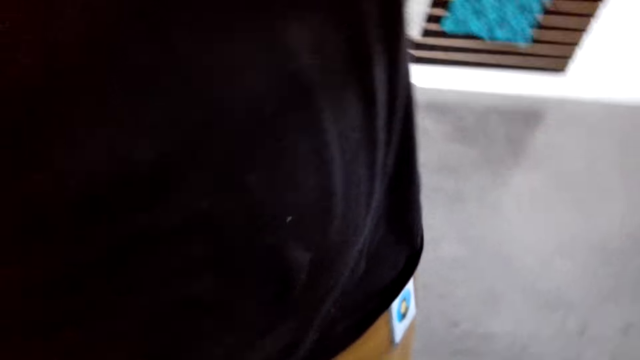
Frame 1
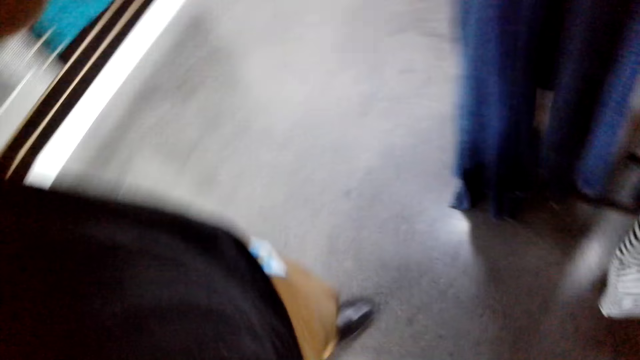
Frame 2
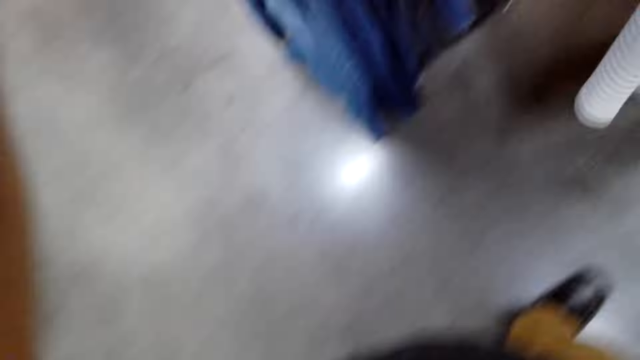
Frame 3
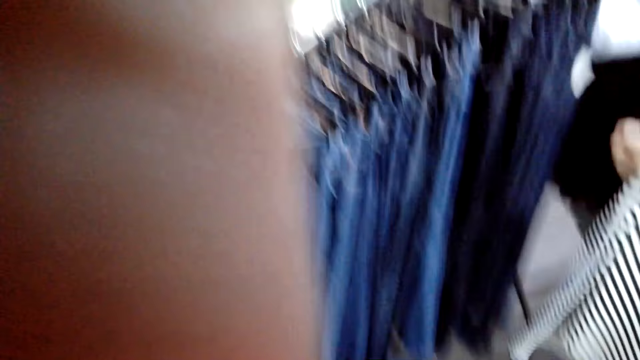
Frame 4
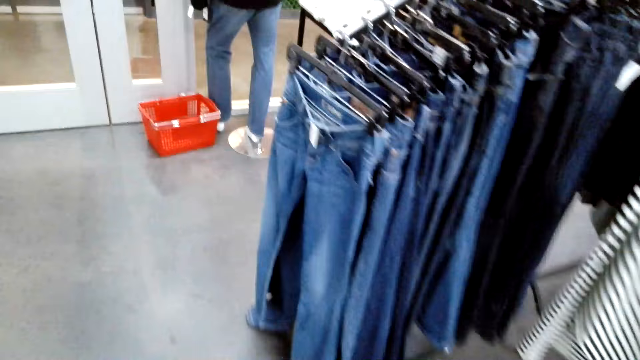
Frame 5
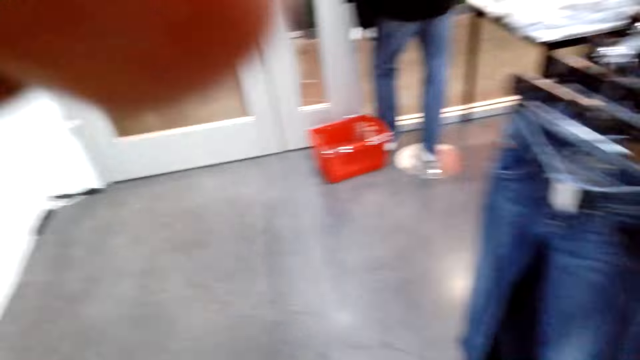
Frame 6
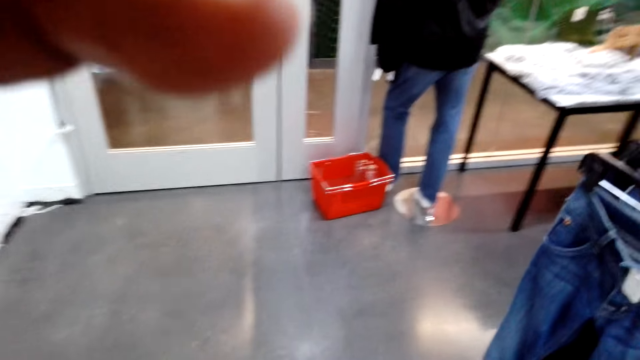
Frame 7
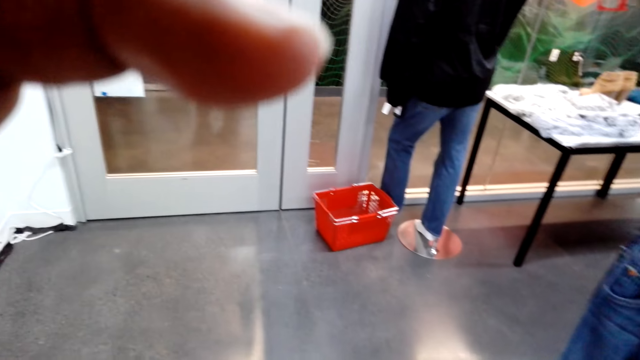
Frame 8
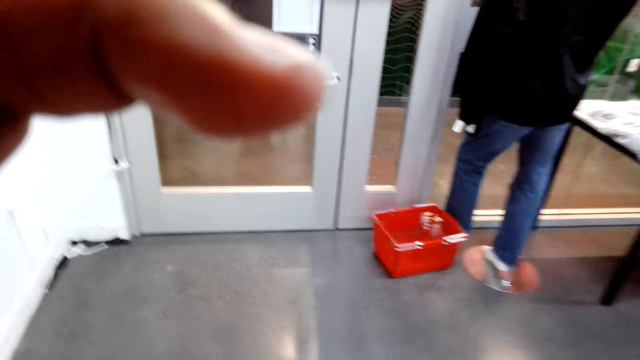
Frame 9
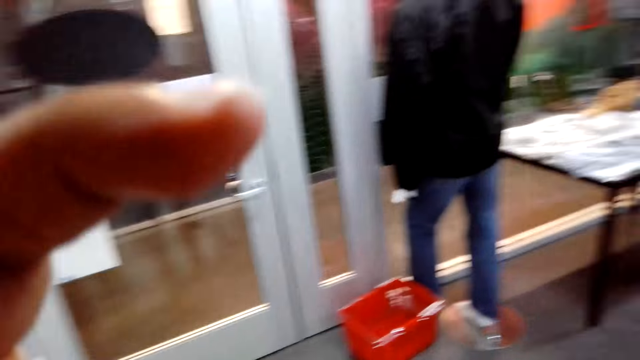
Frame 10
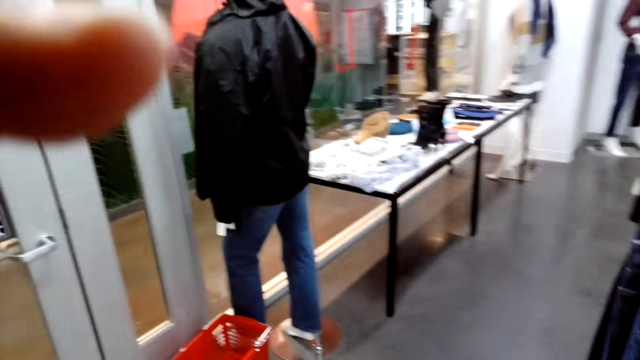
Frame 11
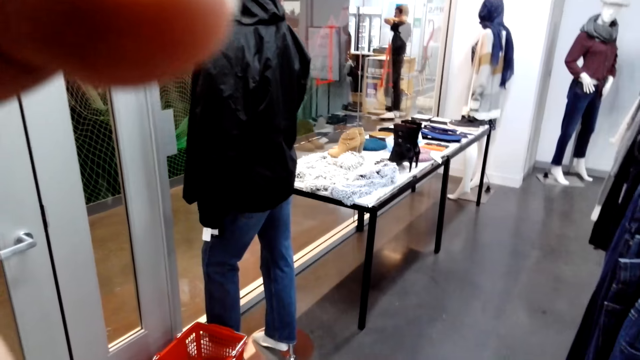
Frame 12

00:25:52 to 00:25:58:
The camera wearer fixes the camera.
